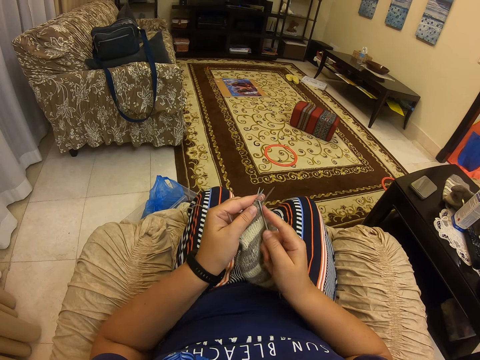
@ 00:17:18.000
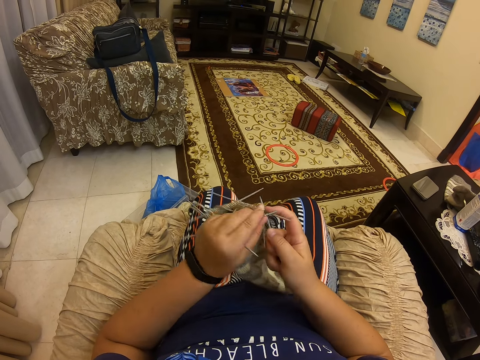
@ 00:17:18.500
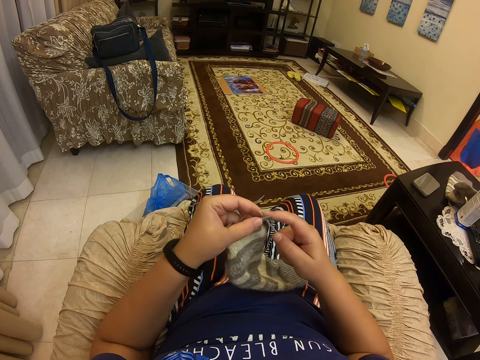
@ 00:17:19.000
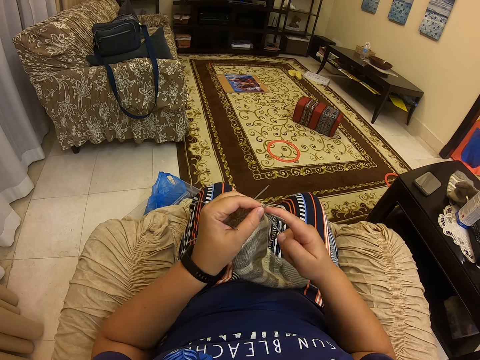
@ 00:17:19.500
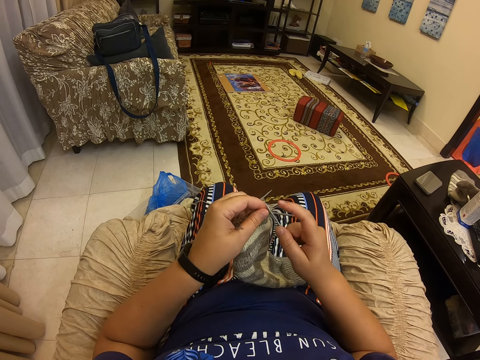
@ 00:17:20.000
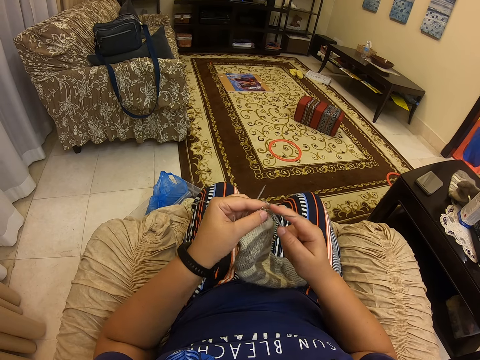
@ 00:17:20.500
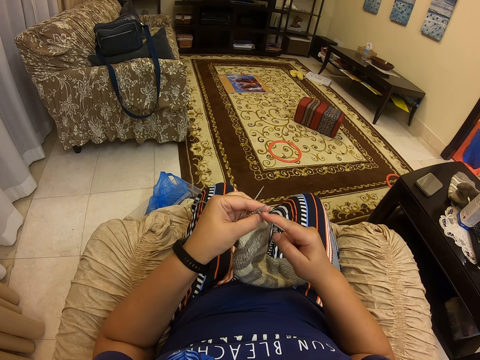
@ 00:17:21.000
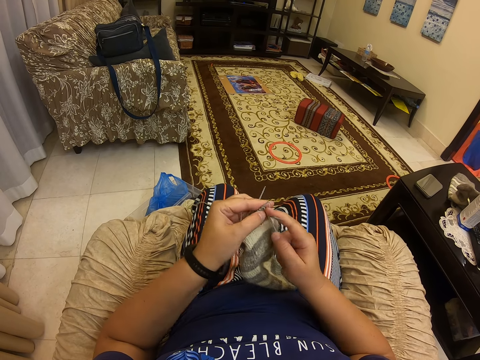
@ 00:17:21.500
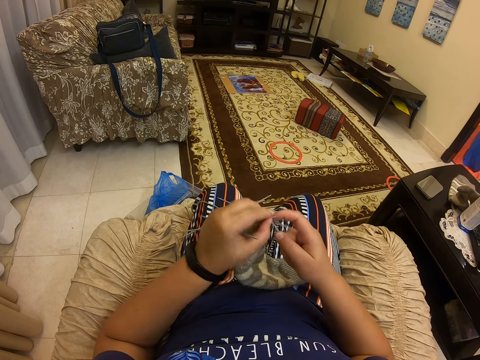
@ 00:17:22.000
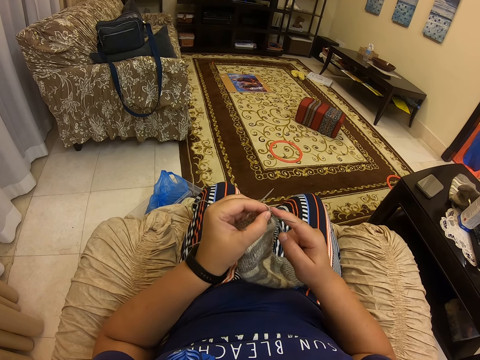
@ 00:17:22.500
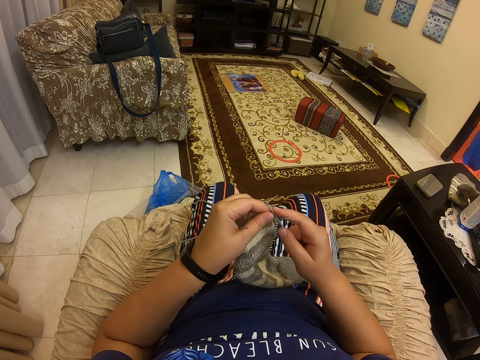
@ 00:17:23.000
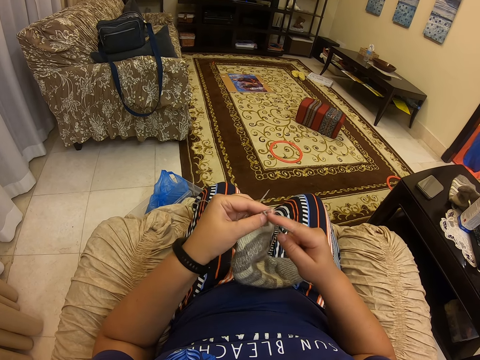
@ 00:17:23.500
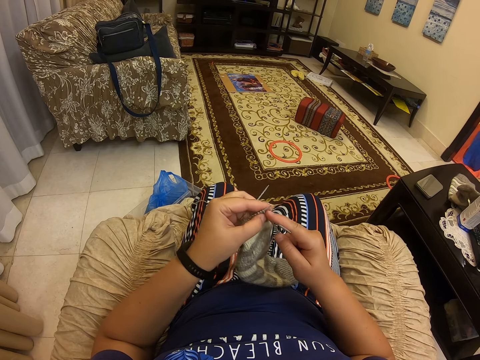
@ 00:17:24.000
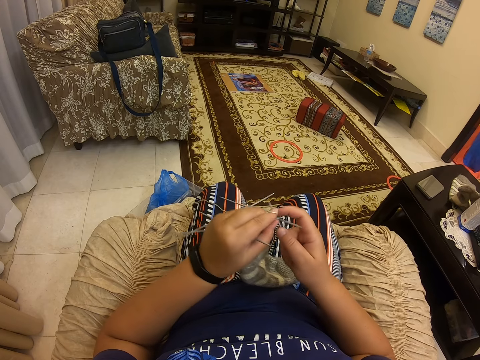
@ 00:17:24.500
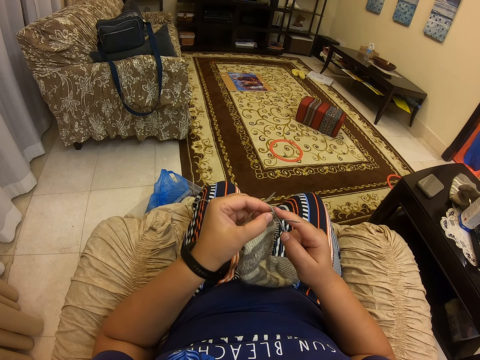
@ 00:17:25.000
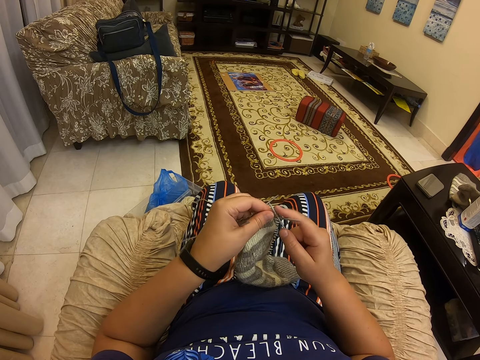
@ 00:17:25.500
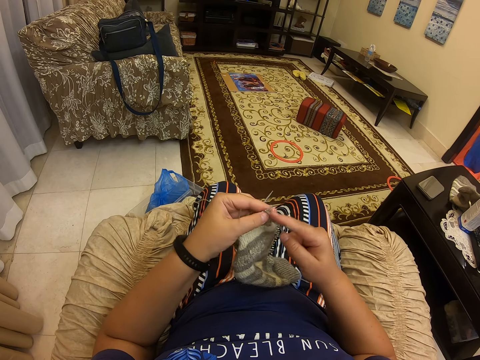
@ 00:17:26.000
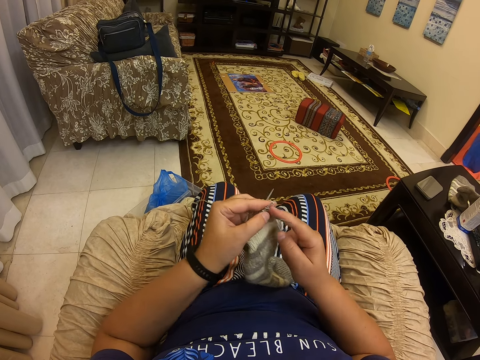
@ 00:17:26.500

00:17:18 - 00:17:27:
The camera wearer is netting.

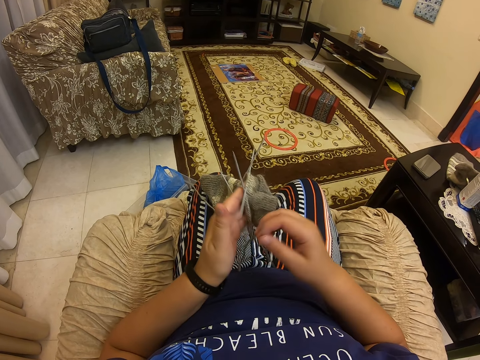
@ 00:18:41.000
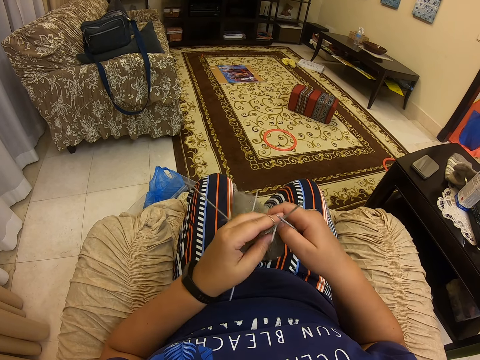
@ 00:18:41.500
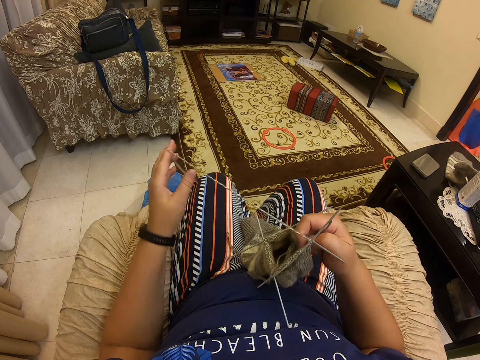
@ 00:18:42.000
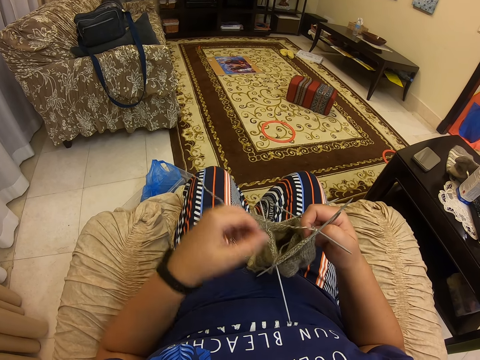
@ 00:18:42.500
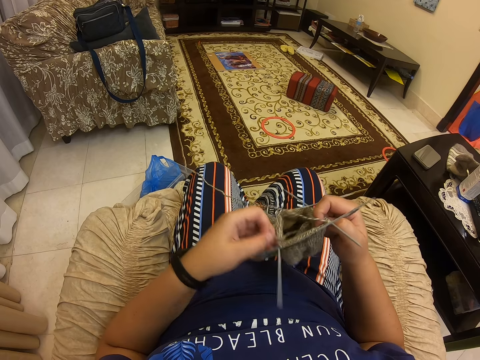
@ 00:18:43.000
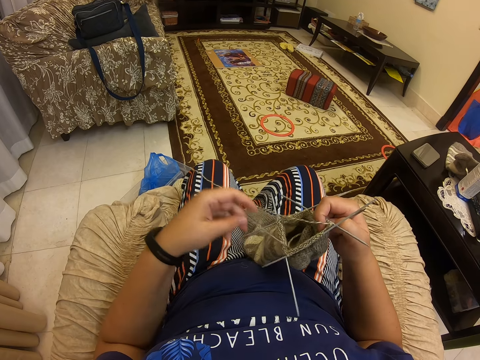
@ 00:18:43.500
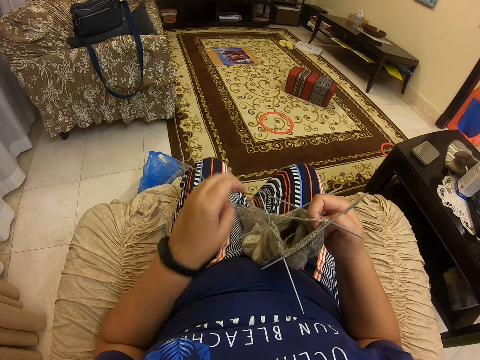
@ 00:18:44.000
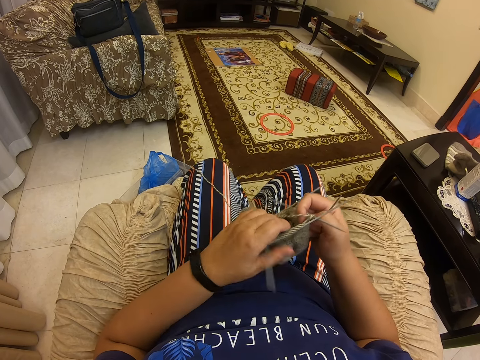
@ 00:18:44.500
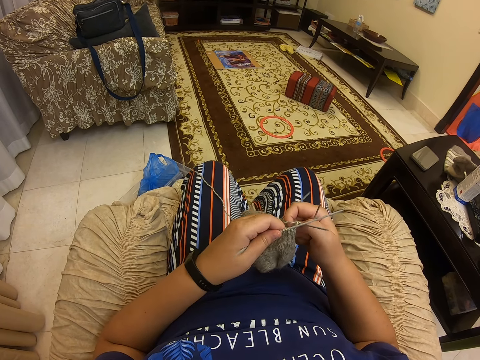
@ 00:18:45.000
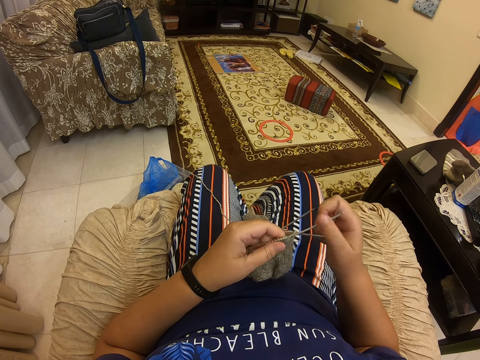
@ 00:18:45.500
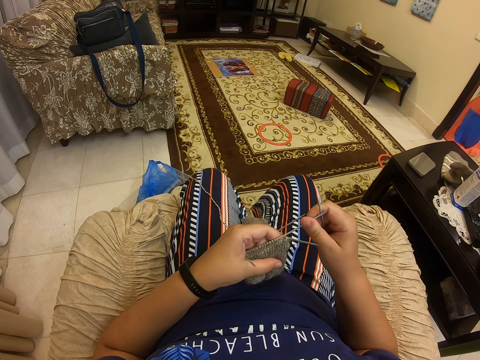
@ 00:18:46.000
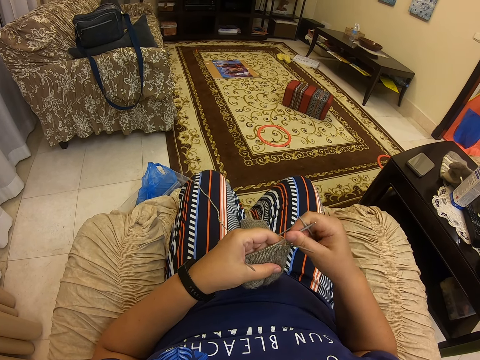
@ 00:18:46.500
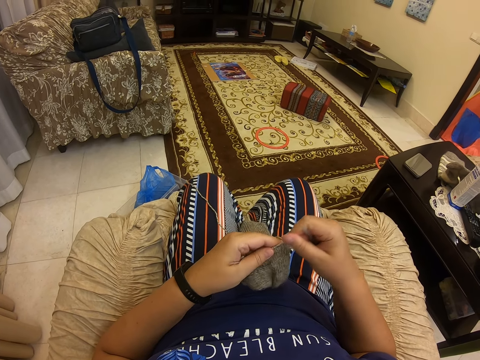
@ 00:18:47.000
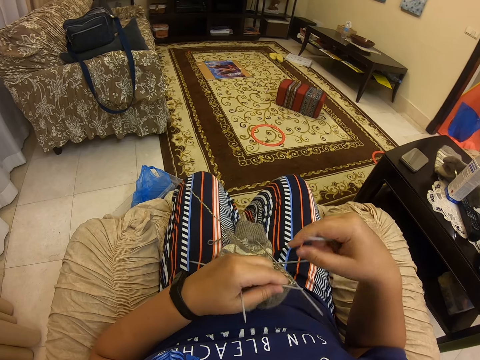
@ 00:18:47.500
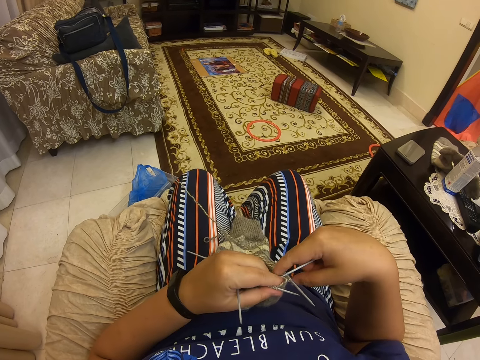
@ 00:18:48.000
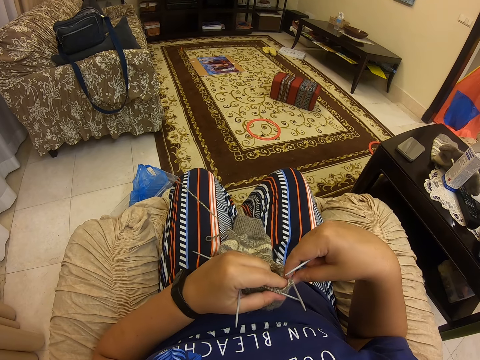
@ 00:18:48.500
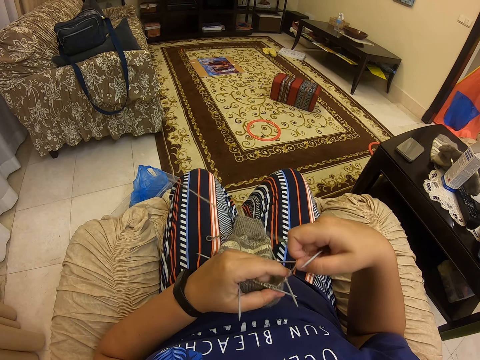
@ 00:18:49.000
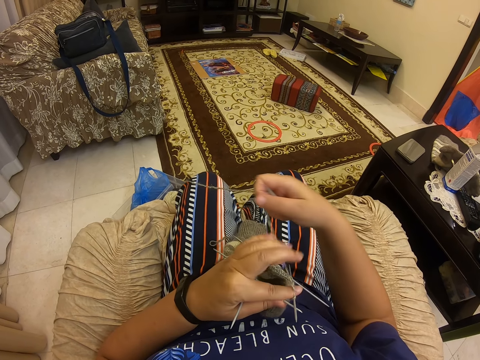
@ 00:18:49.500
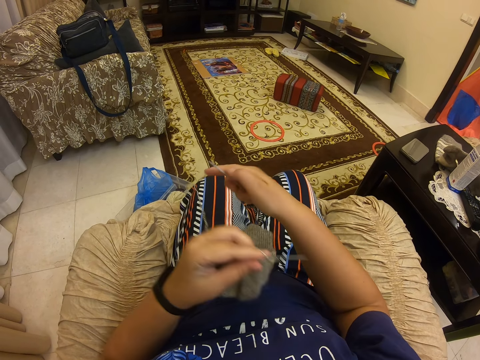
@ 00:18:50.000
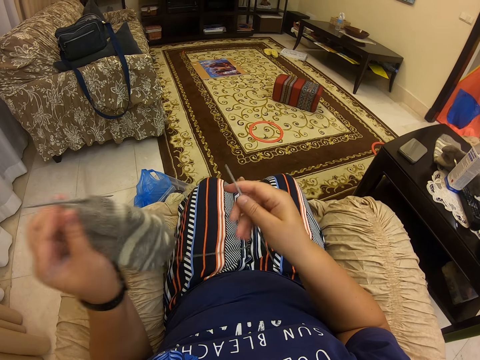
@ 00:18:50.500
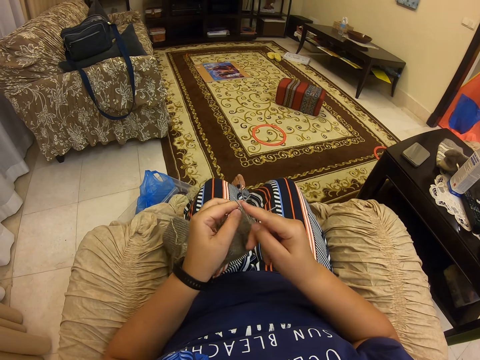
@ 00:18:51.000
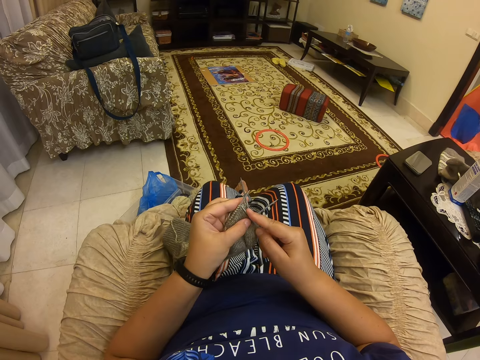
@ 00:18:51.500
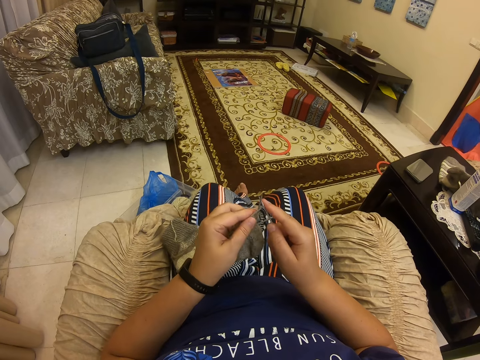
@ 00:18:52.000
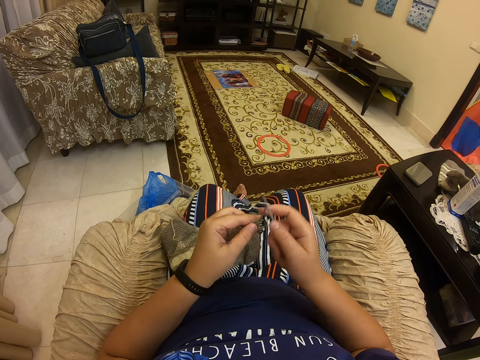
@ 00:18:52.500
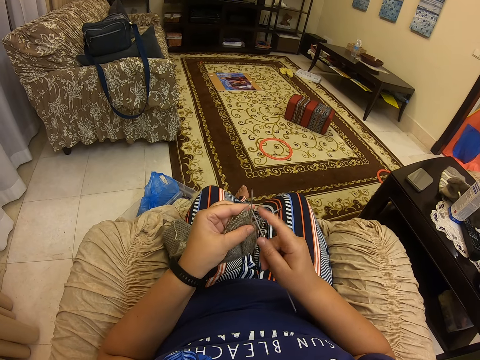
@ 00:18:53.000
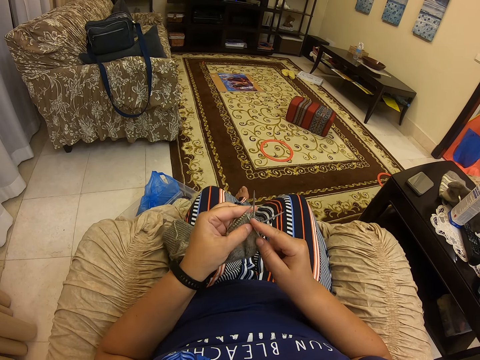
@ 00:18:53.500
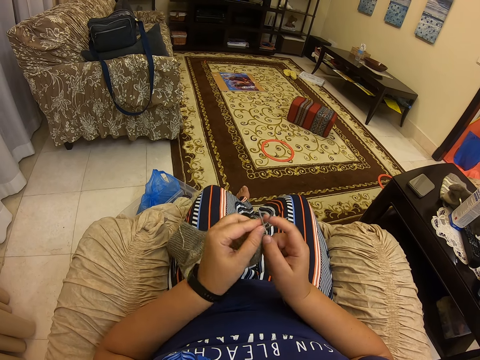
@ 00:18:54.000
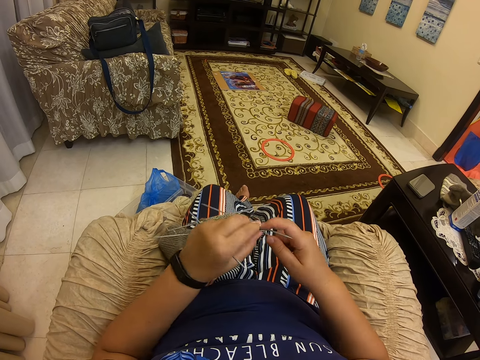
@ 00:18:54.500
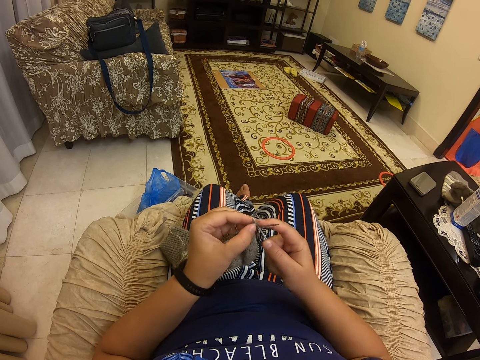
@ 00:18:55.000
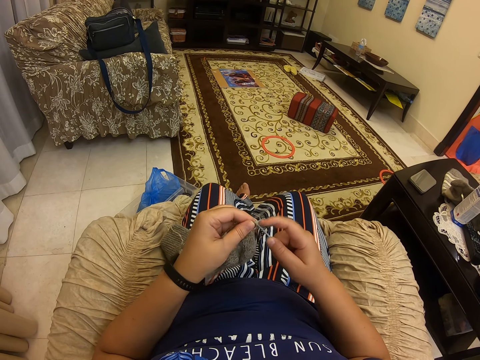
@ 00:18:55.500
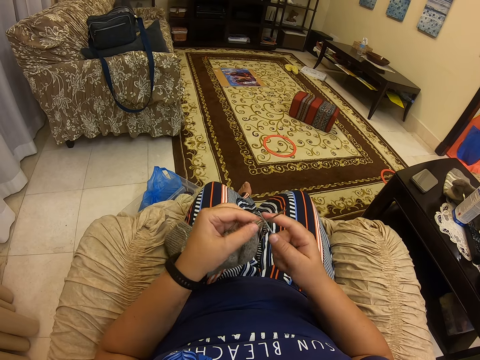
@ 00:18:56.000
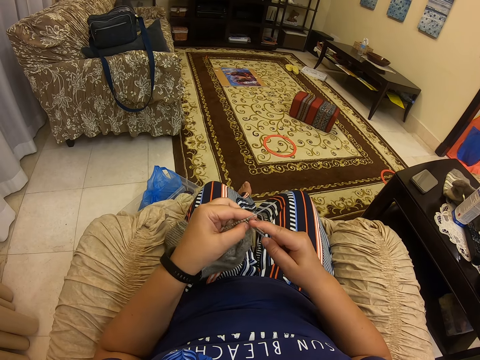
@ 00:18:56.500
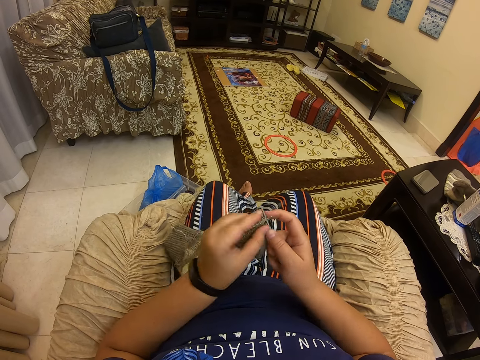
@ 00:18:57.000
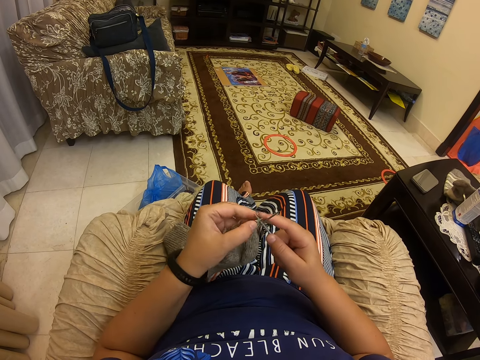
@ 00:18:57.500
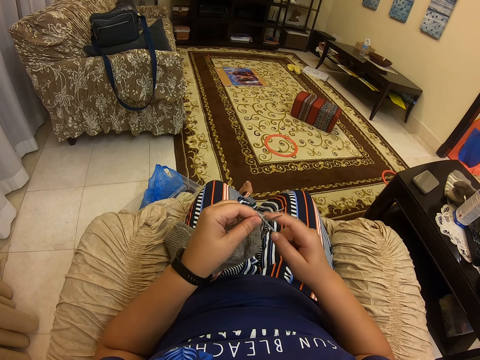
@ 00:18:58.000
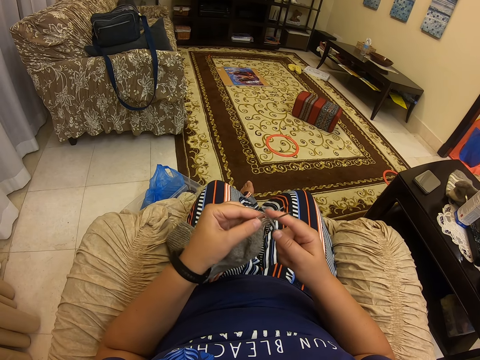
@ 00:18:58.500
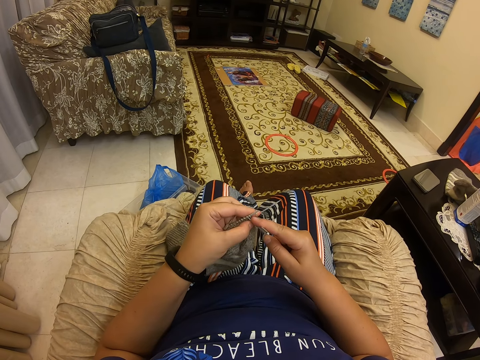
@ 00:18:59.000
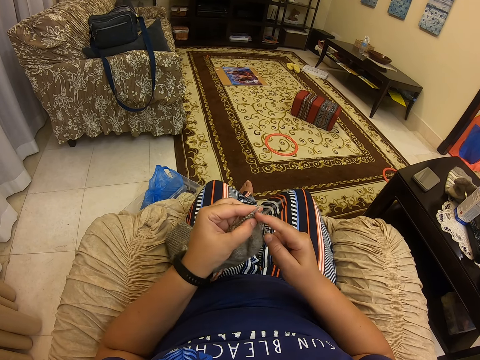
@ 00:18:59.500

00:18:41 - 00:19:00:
The camera wearer adjusts the socks. They net.
